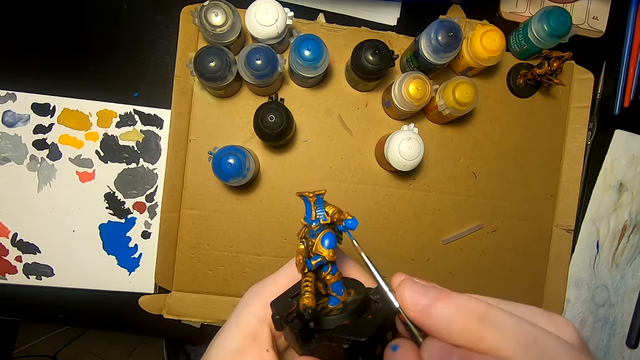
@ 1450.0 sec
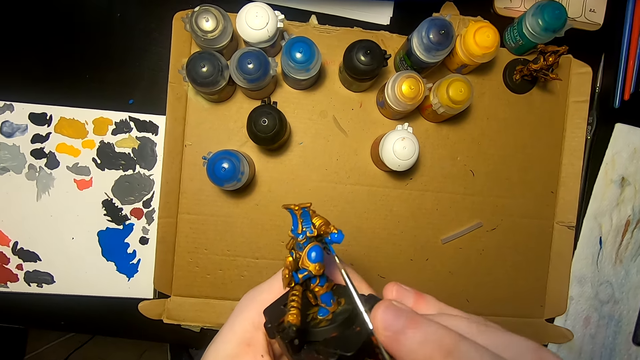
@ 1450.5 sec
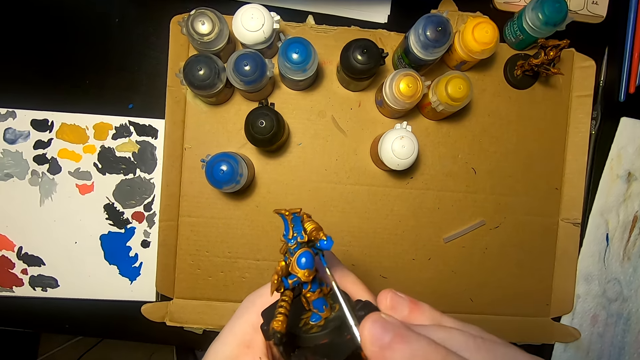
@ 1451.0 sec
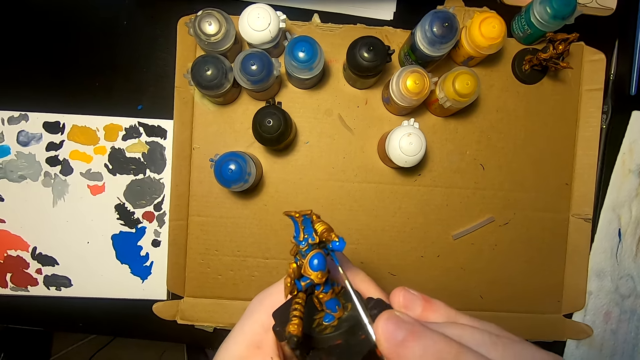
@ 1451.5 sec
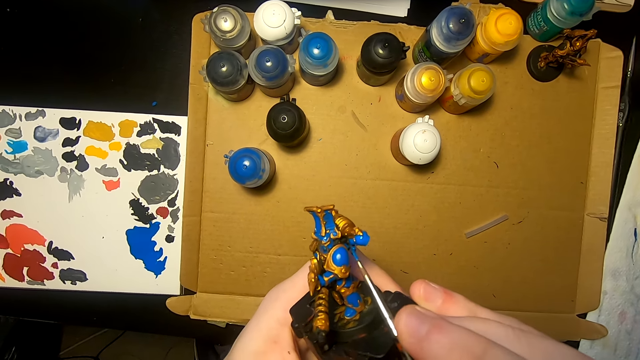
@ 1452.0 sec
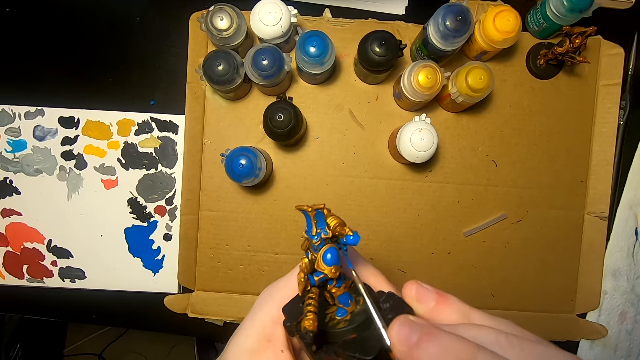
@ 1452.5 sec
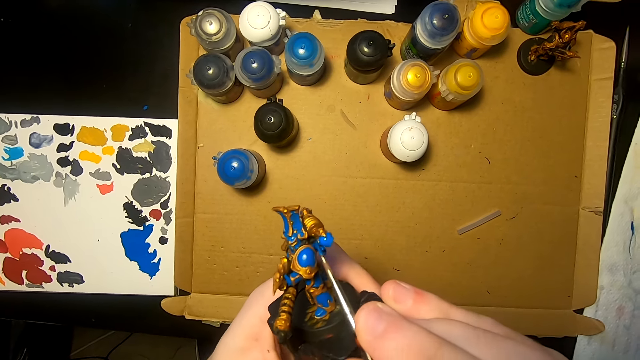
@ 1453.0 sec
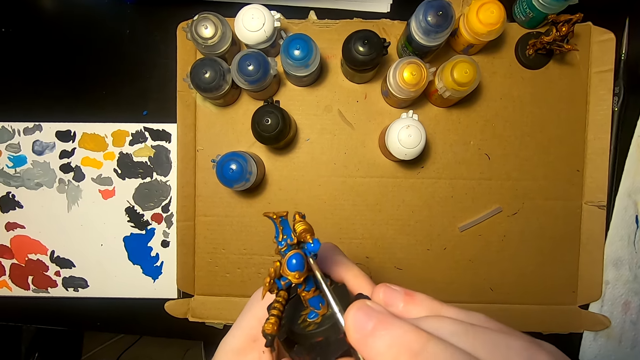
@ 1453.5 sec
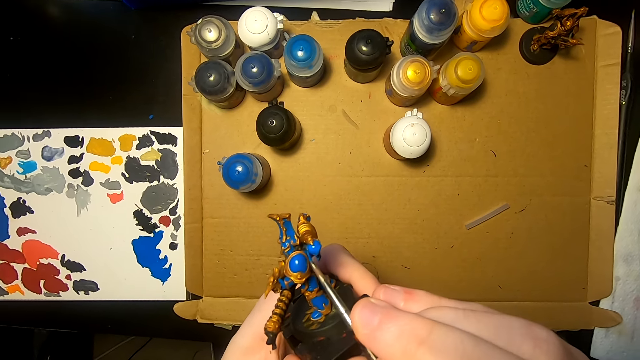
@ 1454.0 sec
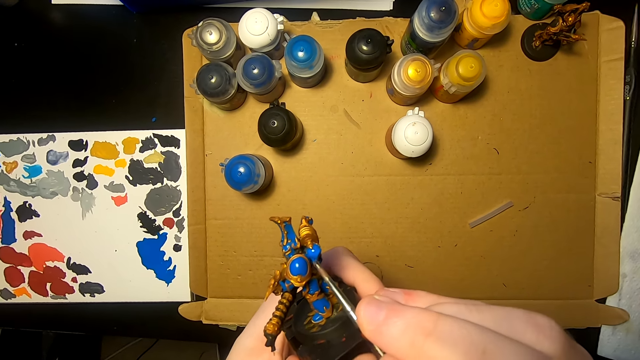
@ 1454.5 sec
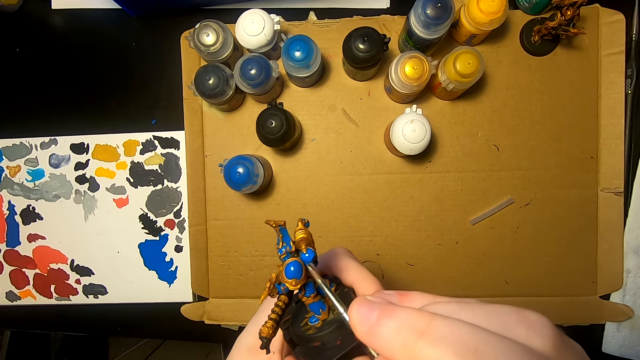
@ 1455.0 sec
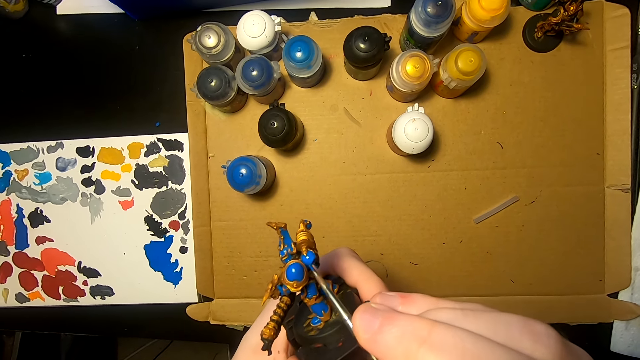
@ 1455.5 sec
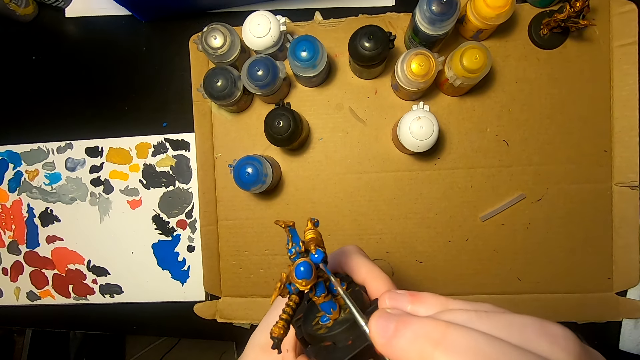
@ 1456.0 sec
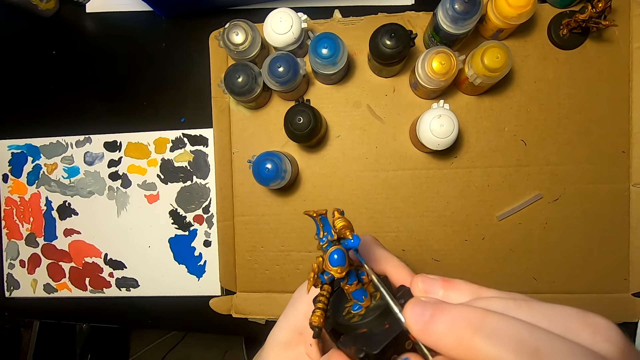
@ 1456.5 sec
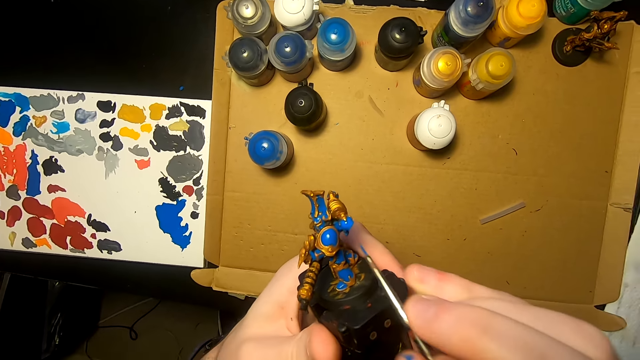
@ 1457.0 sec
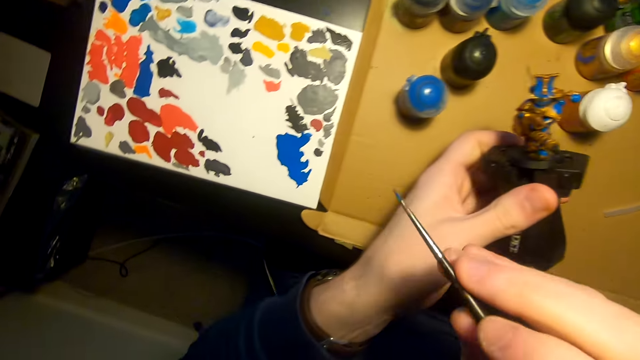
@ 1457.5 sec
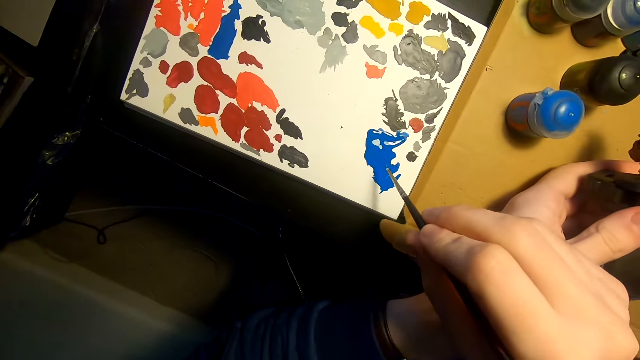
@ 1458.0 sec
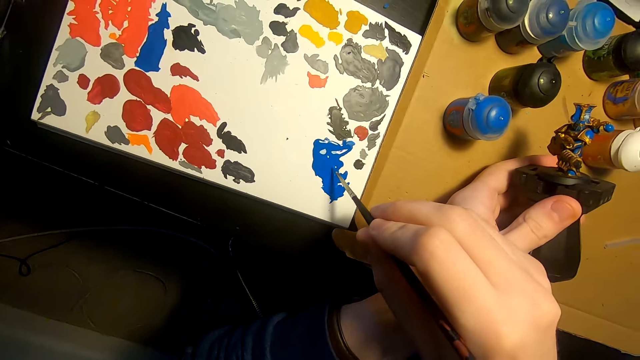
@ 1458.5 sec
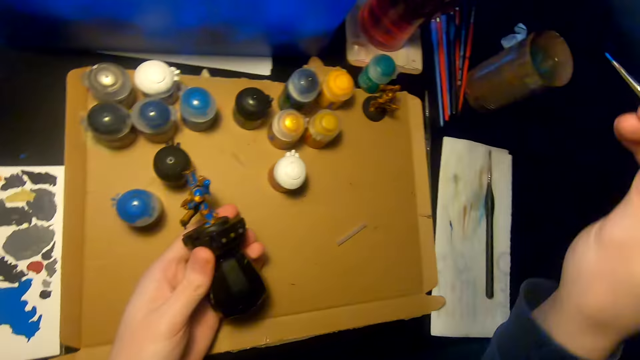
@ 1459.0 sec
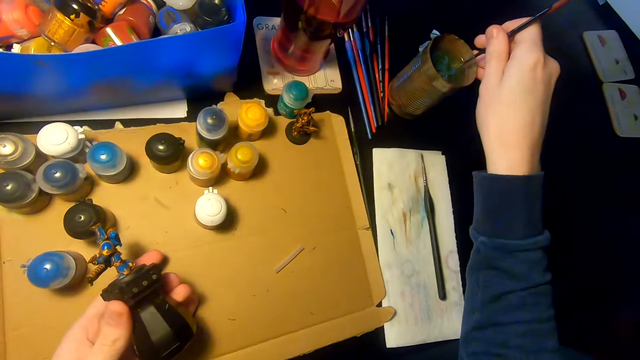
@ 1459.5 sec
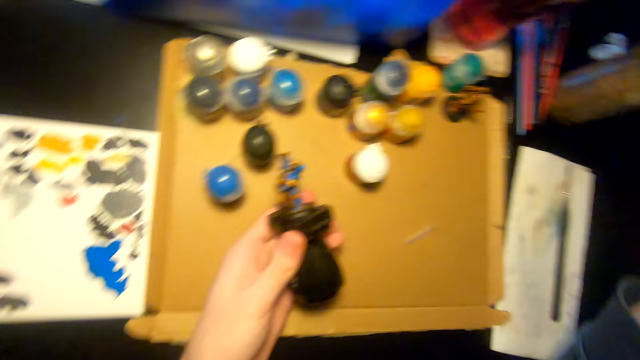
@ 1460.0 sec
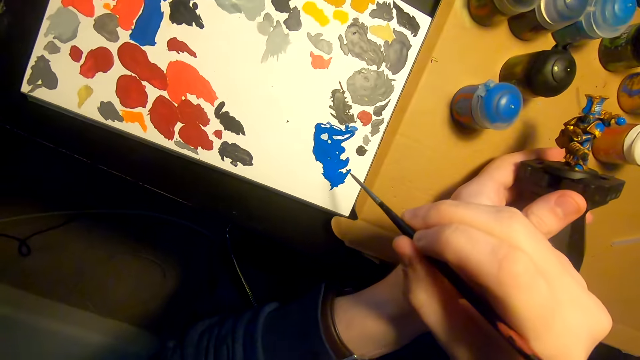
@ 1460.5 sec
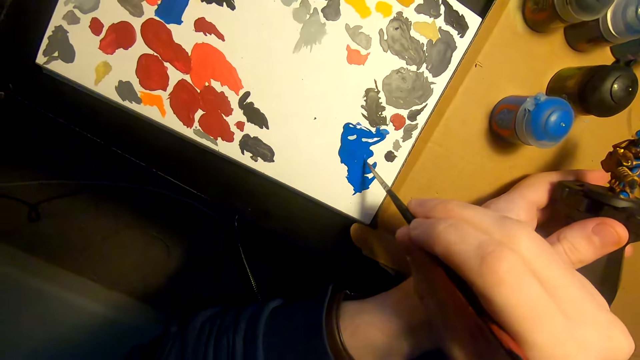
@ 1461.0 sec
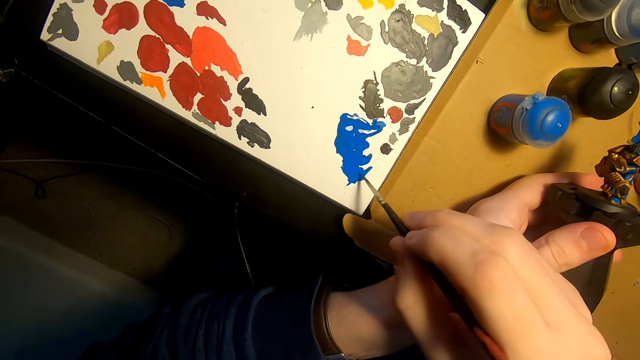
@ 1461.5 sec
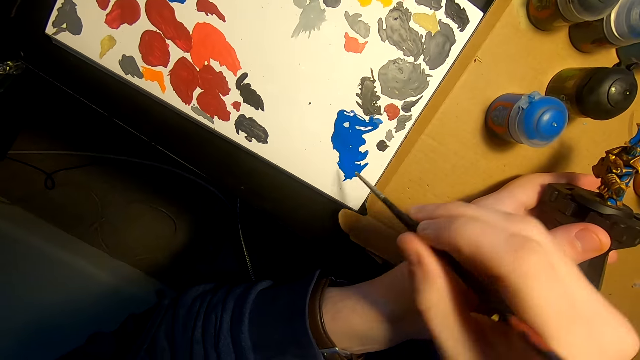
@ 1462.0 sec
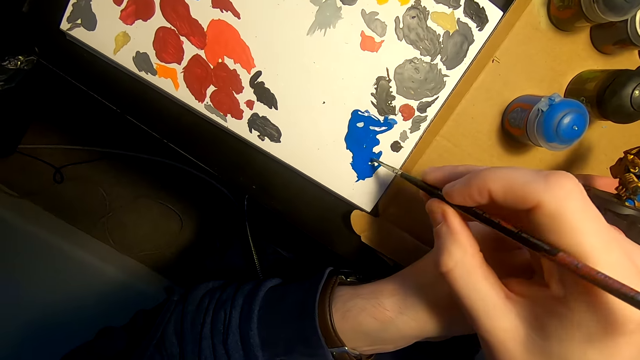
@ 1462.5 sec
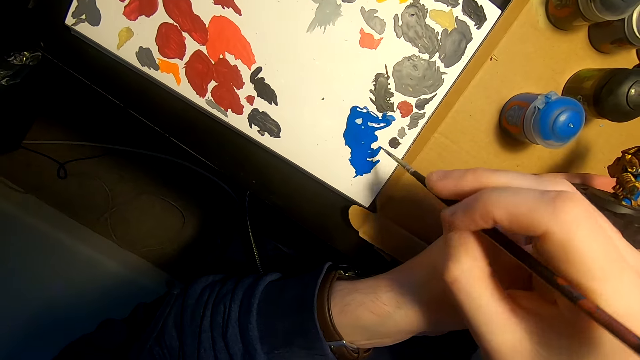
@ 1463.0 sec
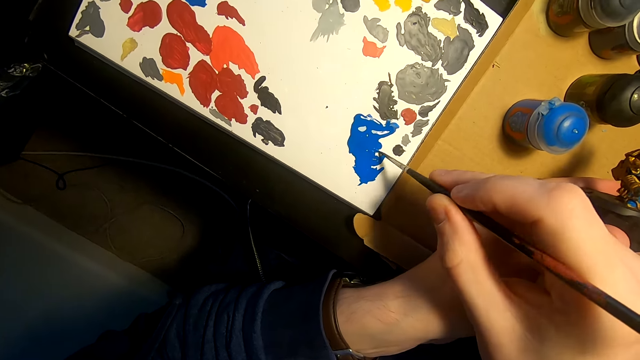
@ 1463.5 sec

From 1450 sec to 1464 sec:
The camera wearer dips the paint brush in the paint. They dip the paint brush in a tin of water. They dip the paint brush in the paint.

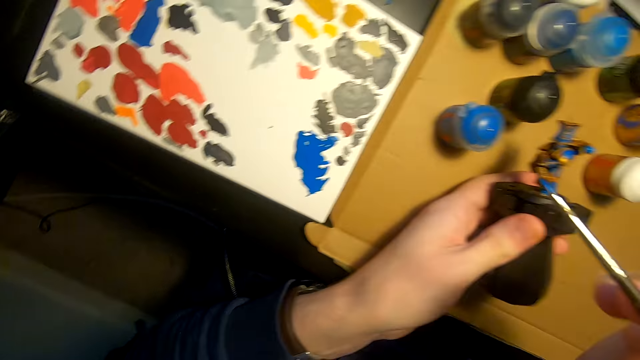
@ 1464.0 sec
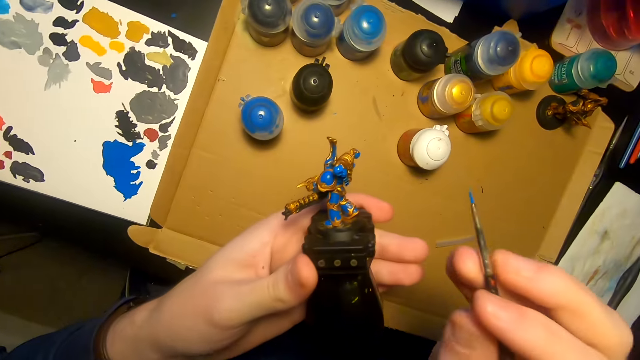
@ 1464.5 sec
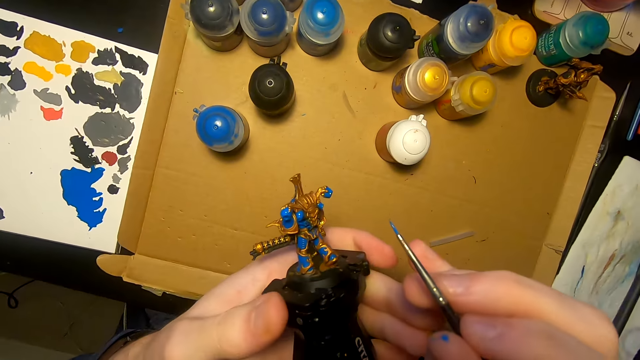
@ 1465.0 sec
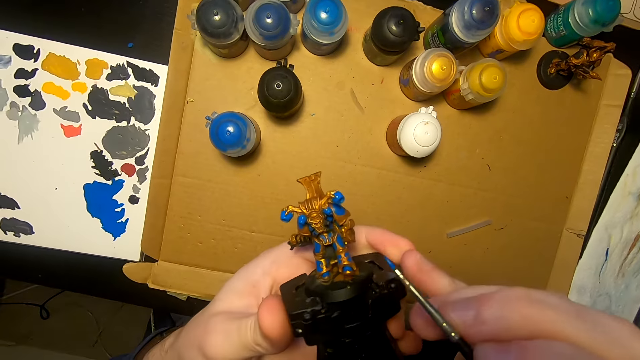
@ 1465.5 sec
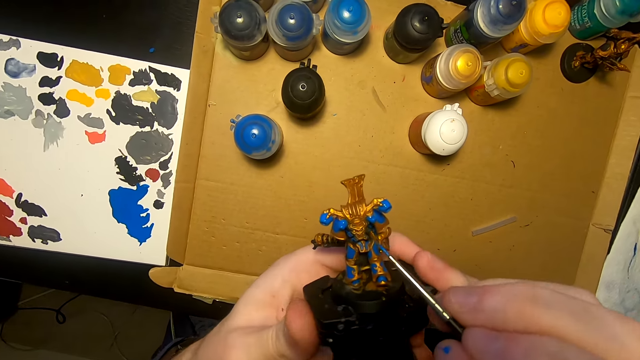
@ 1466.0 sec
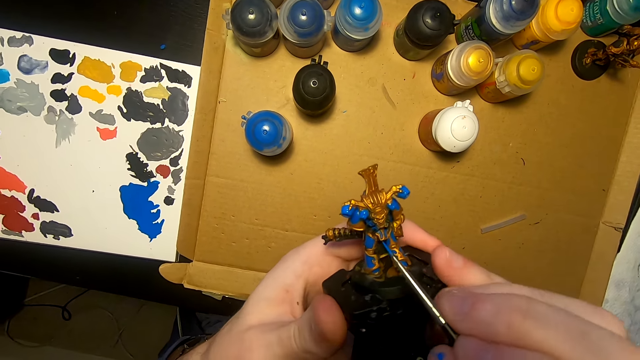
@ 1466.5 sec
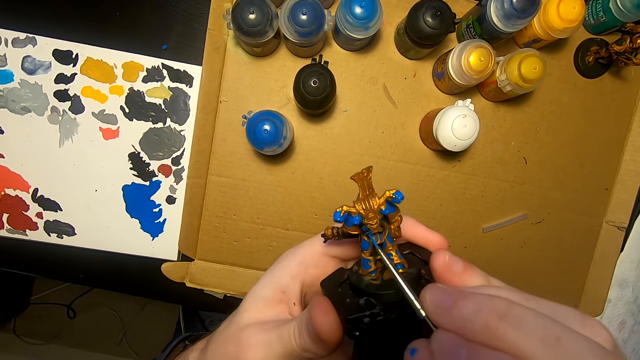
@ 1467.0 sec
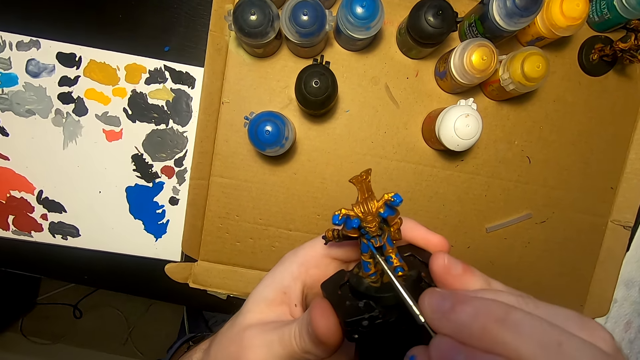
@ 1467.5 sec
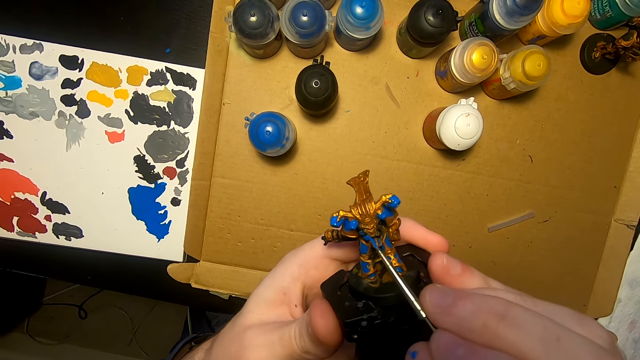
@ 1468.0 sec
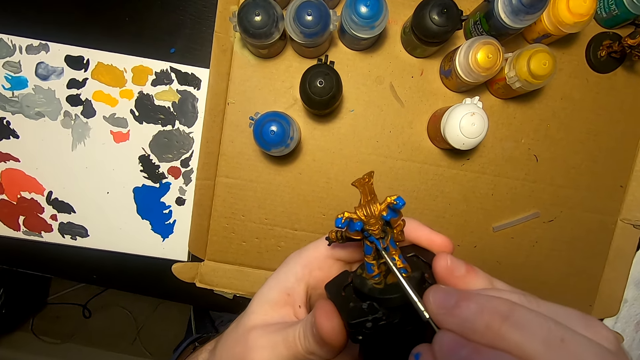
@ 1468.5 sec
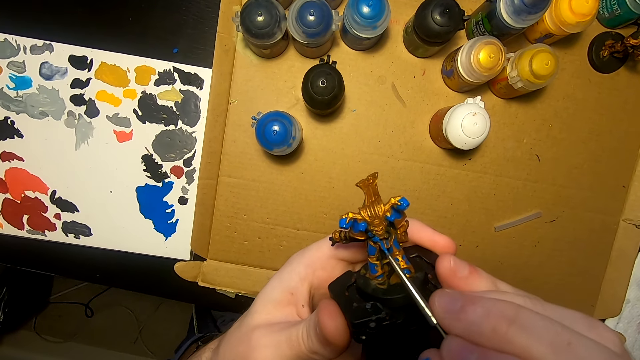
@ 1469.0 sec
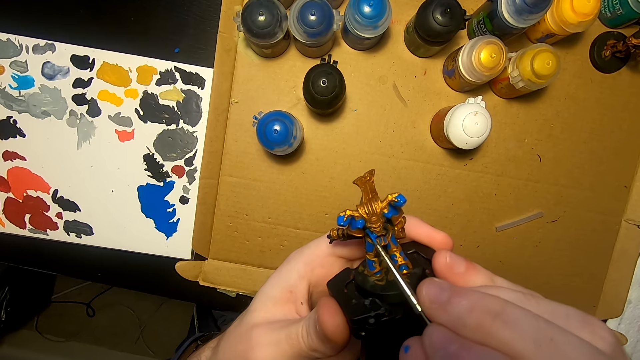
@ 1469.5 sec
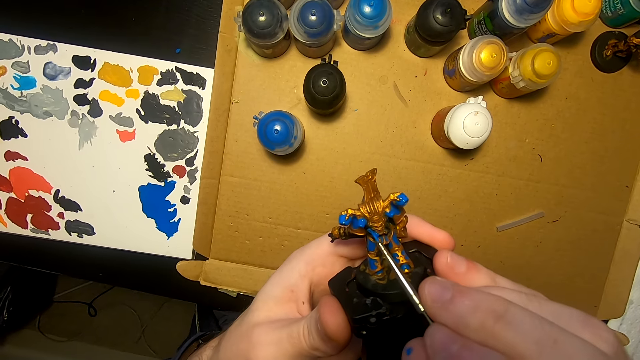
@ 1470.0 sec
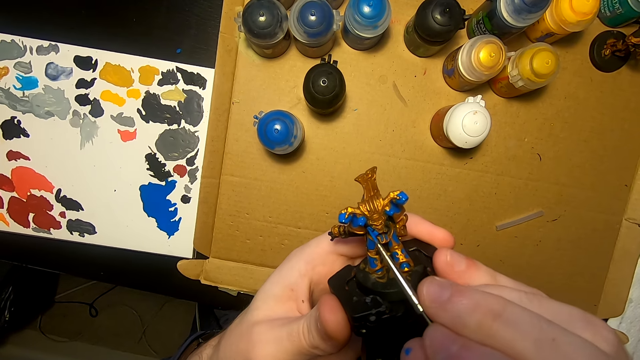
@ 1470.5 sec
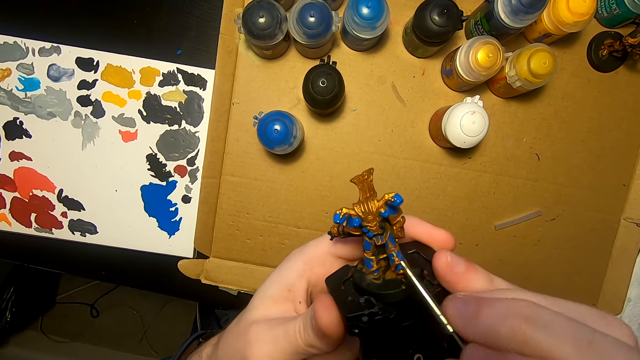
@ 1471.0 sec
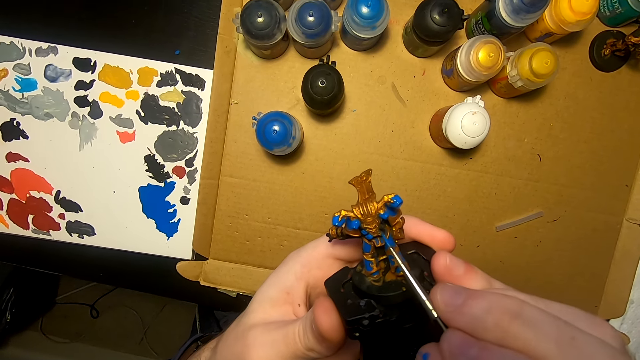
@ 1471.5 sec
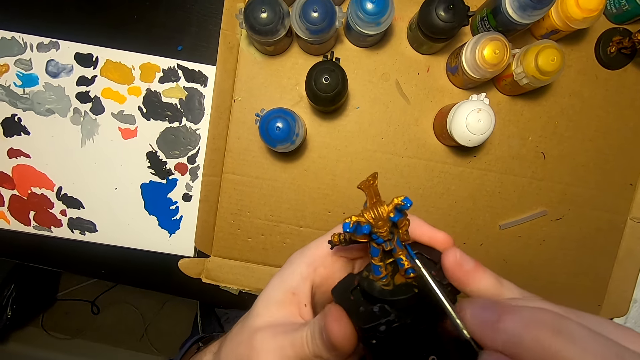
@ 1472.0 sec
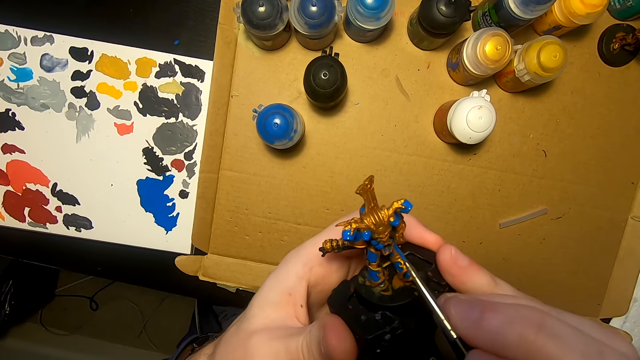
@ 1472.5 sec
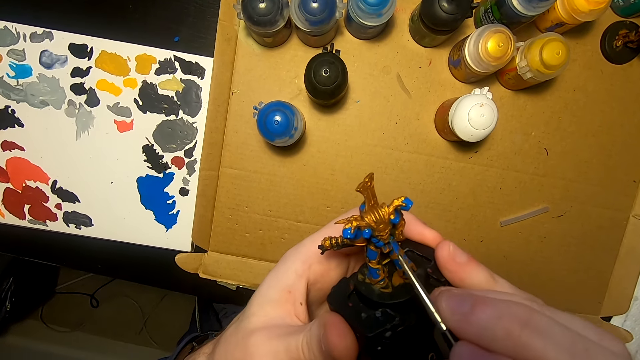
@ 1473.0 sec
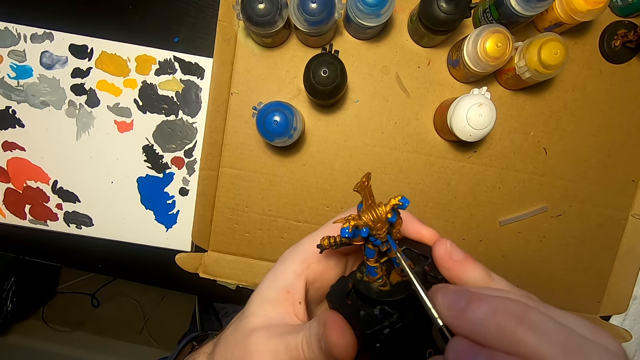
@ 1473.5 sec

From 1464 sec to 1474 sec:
The camera wearer paints the model sculpture with a painting brush.
